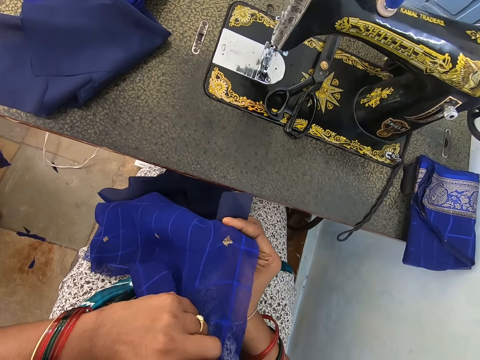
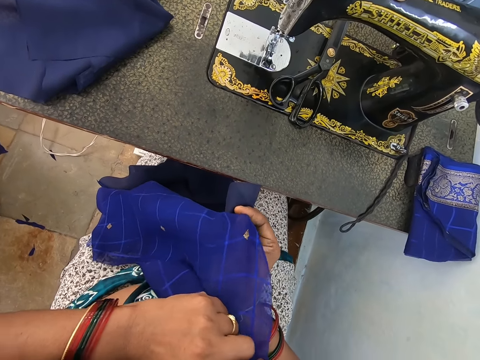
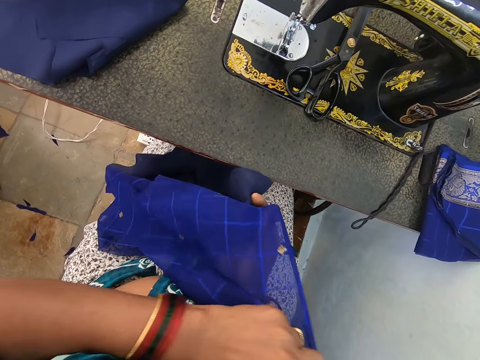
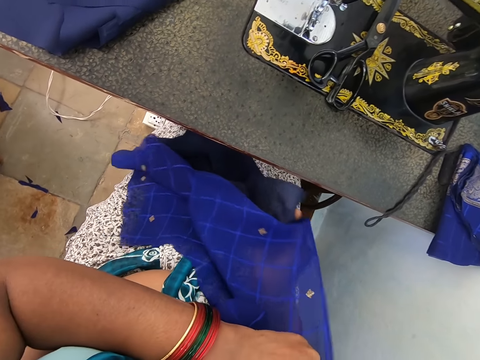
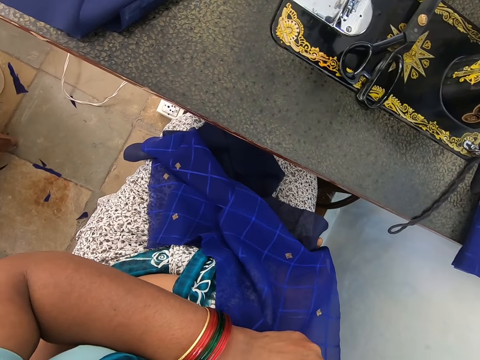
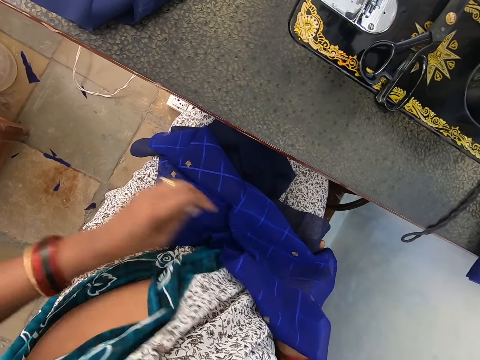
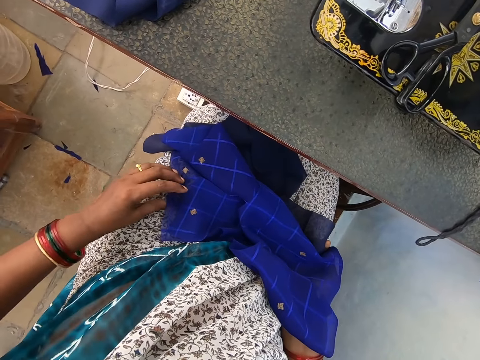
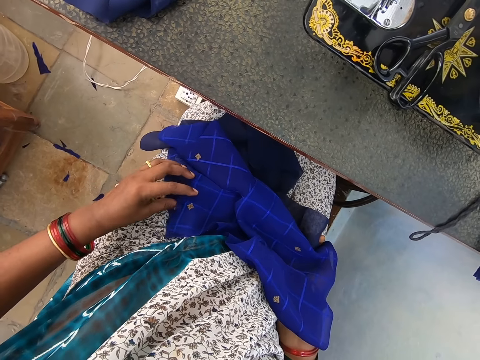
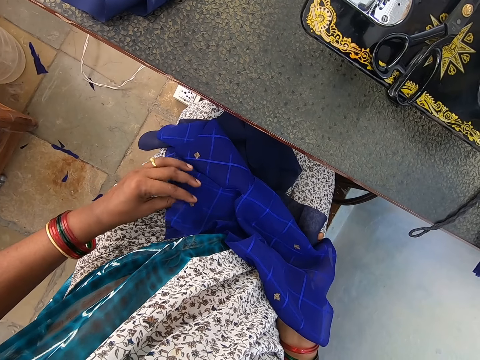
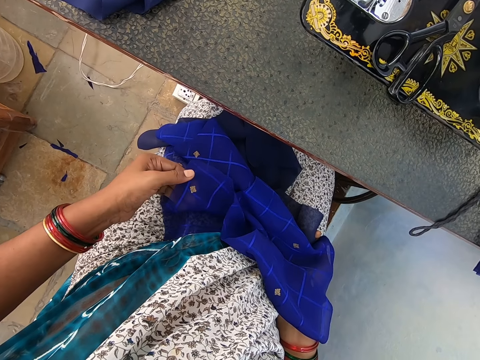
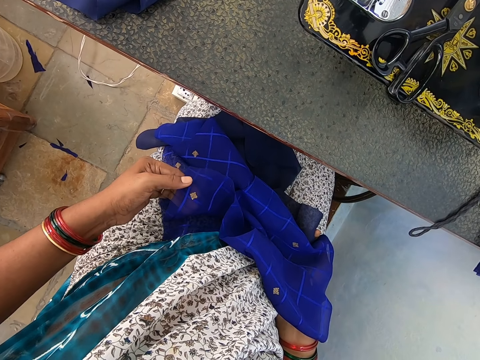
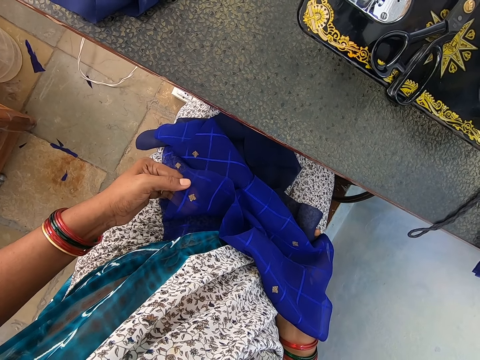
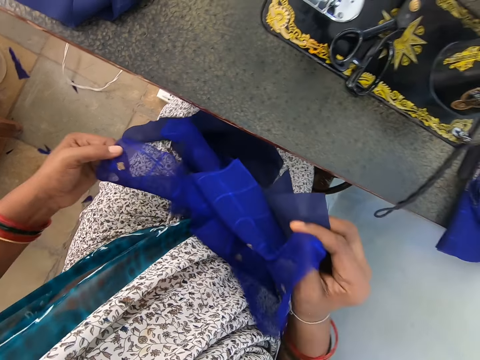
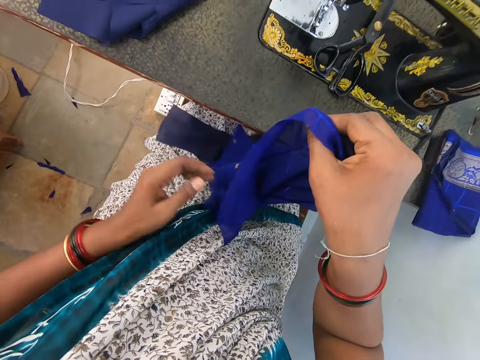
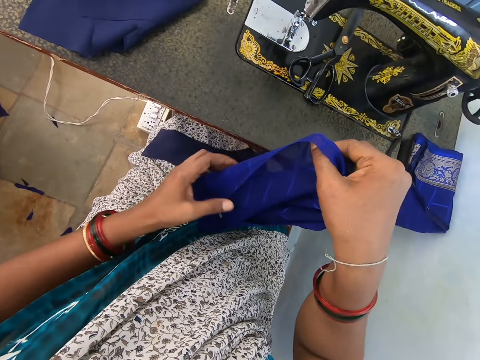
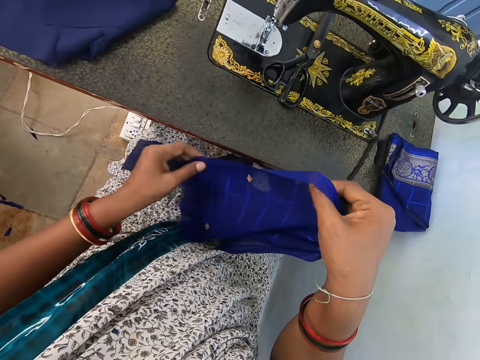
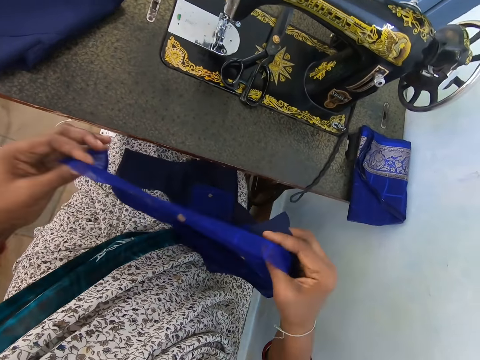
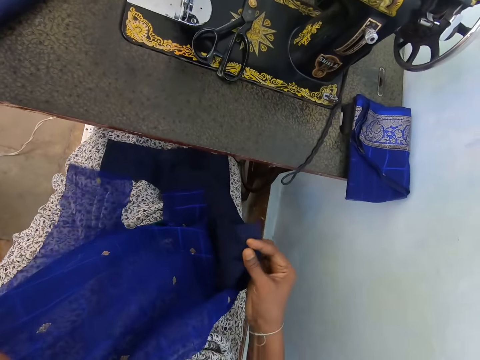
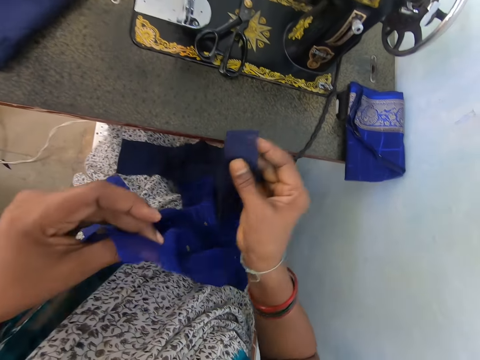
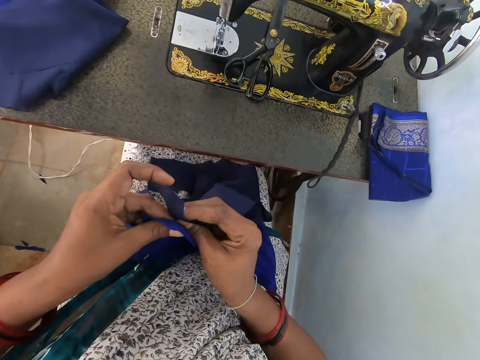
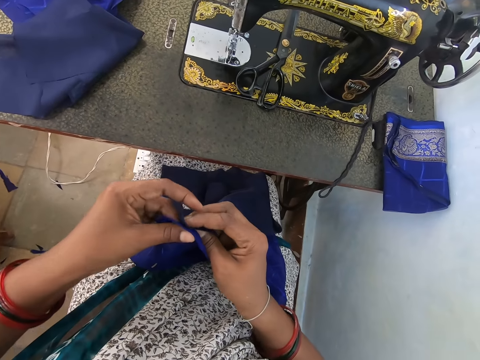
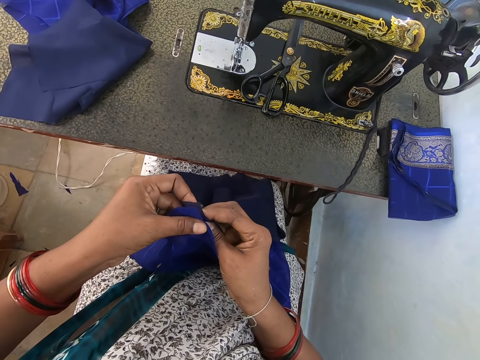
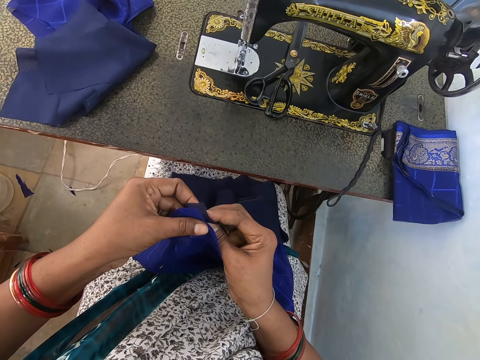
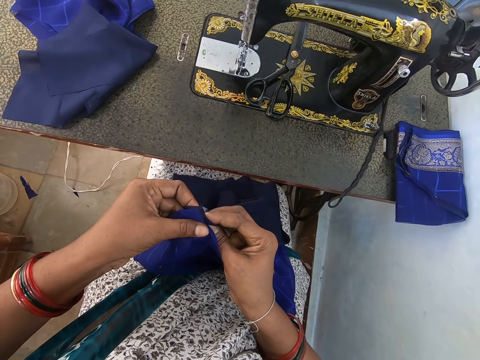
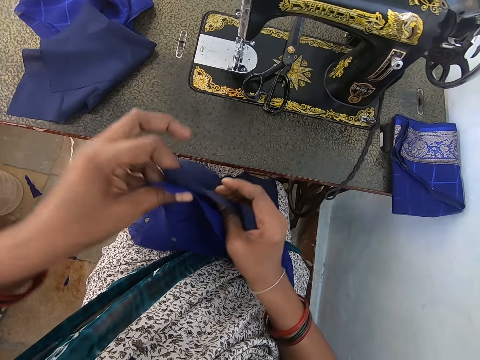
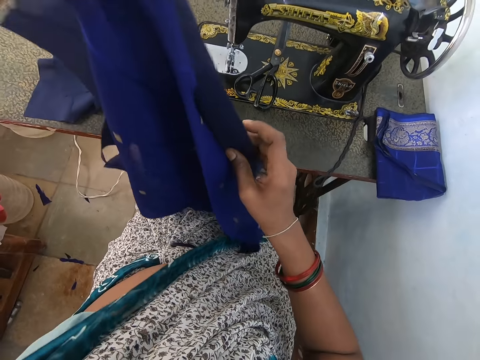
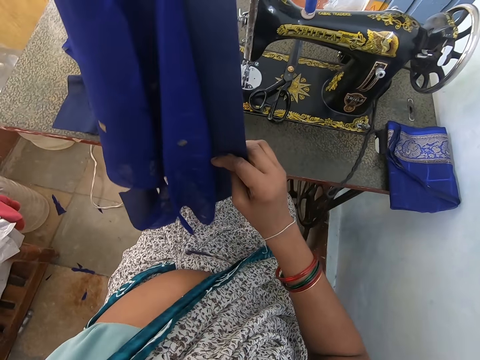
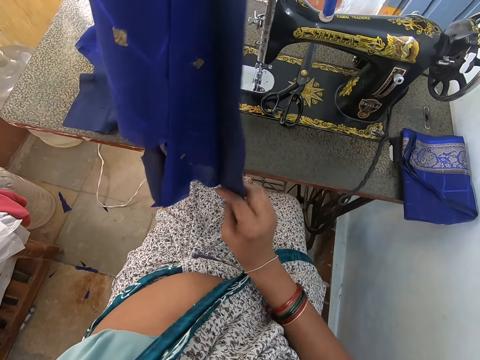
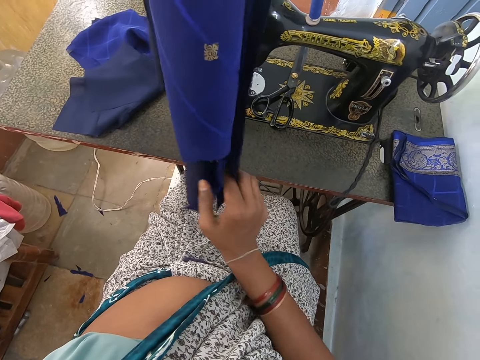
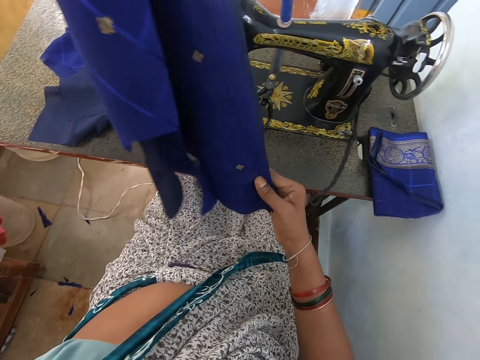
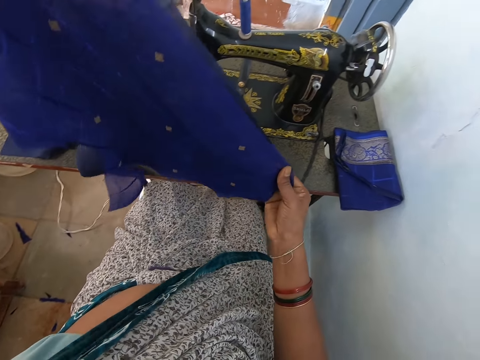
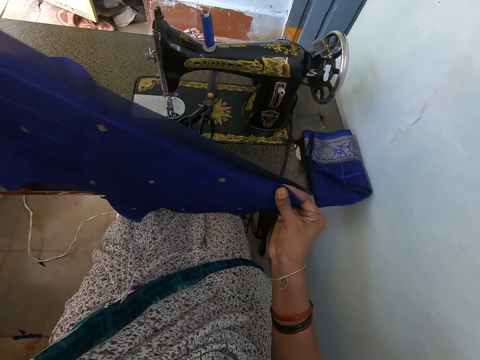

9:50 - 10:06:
The camera wearer looks on the cloths. They align the cloths. They attach the cloths.

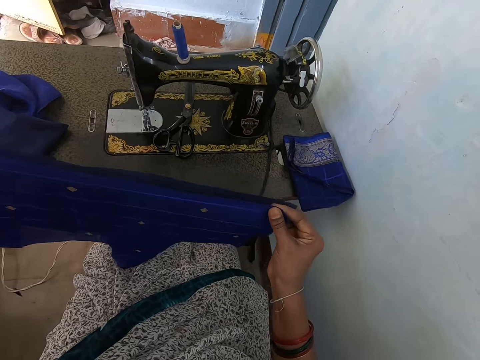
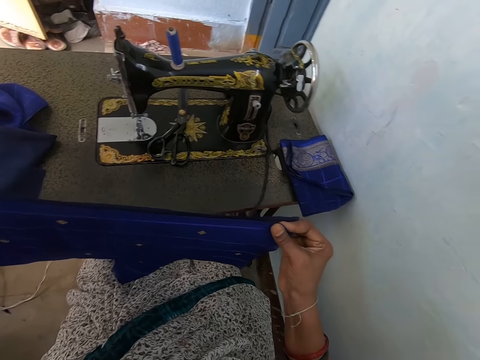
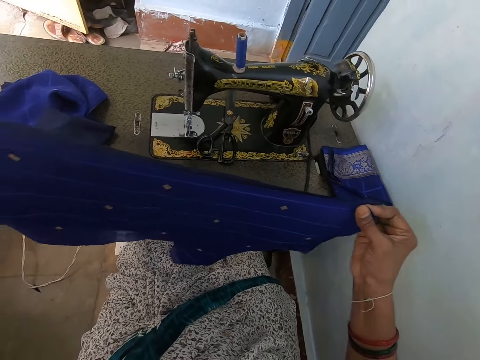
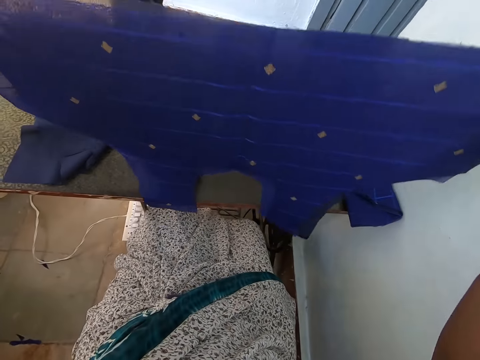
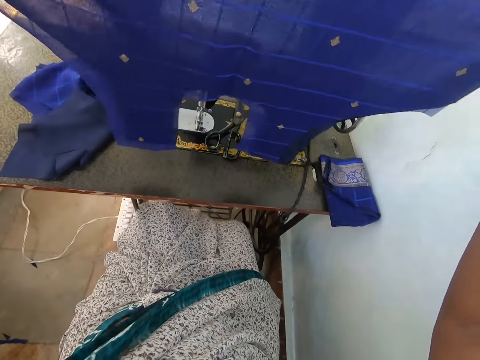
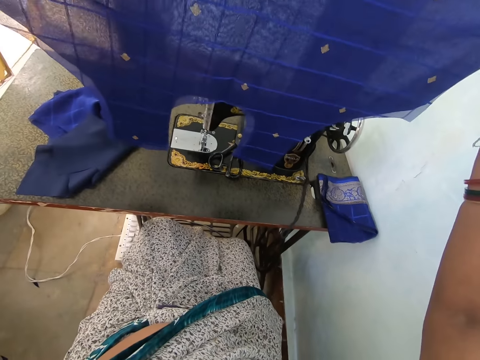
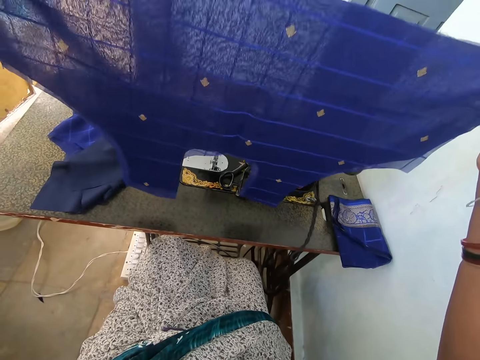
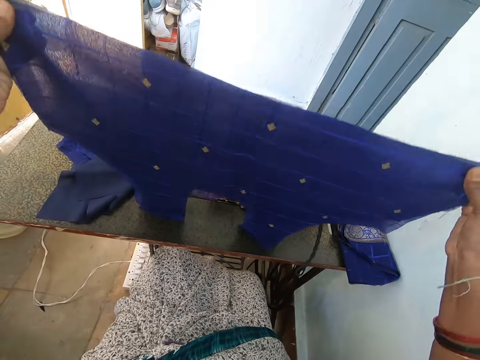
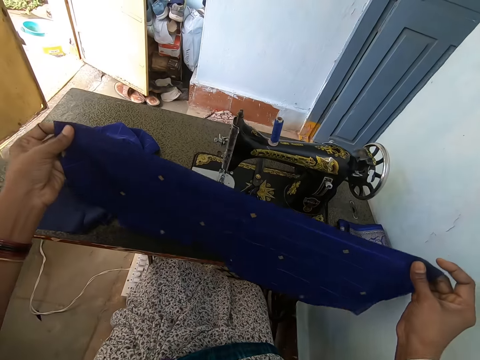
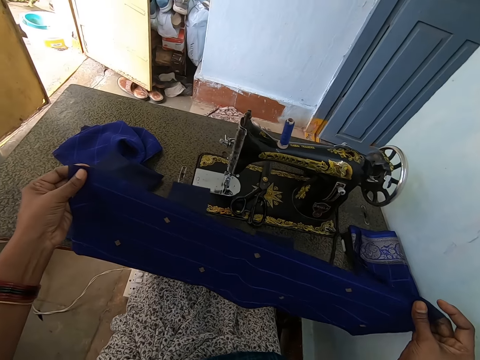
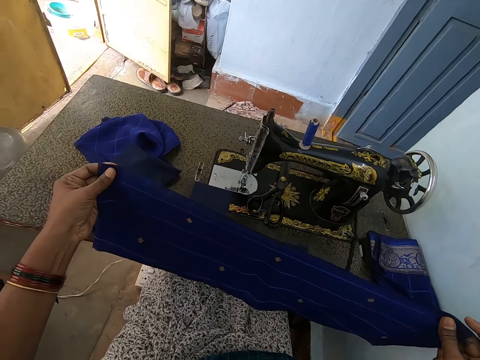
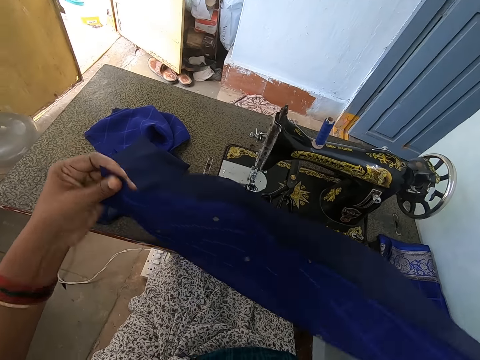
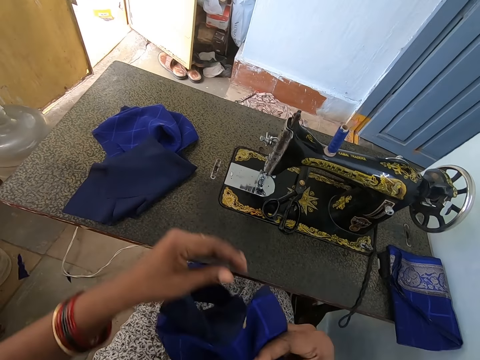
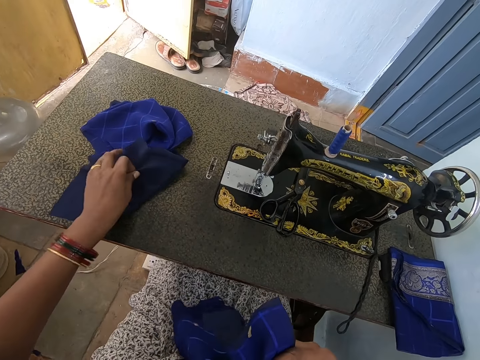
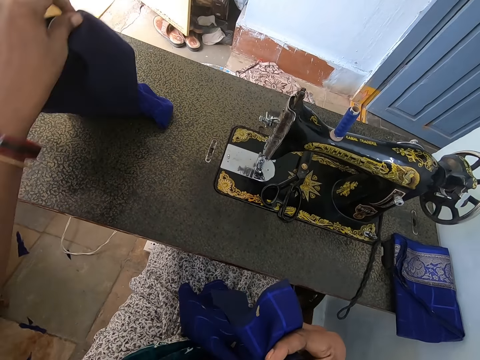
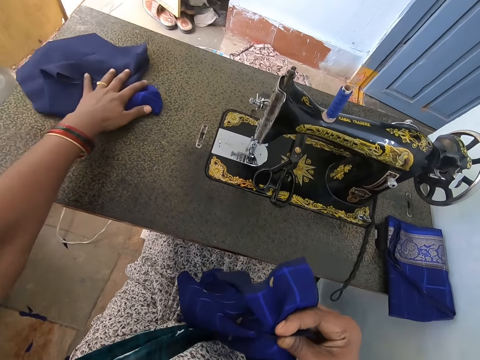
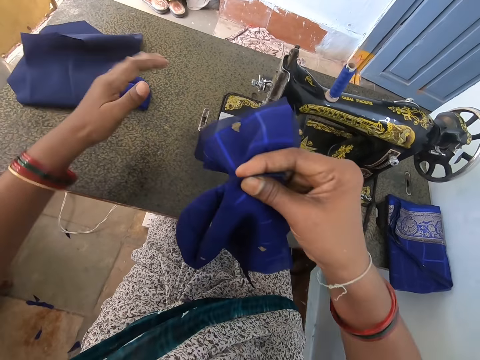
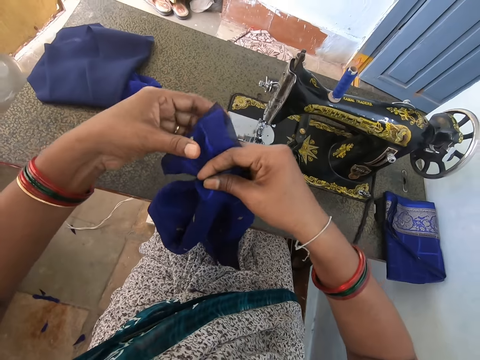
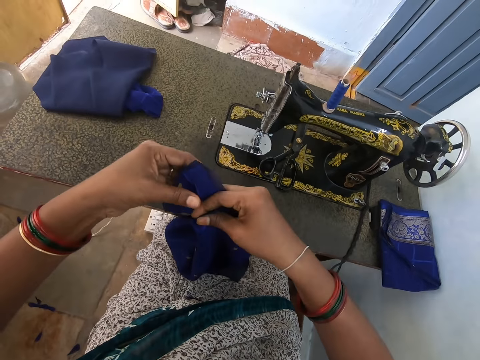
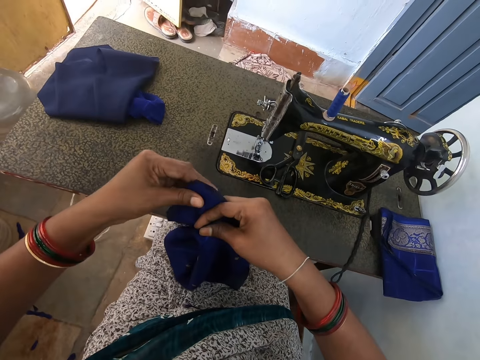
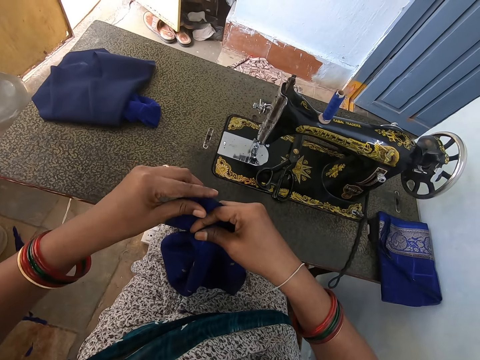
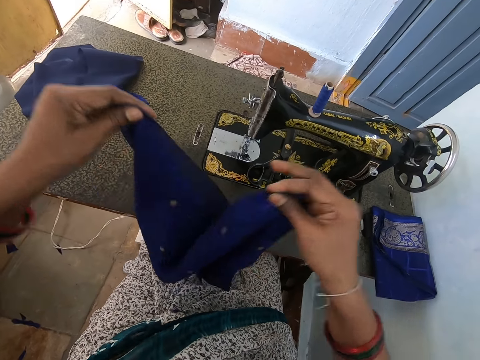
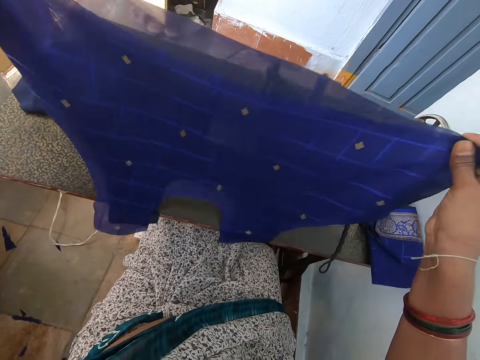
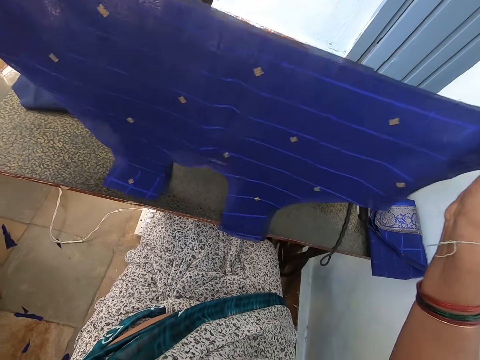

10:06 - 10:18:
The camera wearer lifts up the pieces of clothes with her hands. She holds the cloths on the sewing machine with her hands. She moves the cloths on the sewing machine. She aligns the cloths with both hands.
